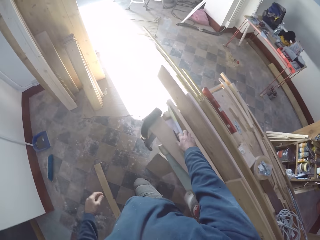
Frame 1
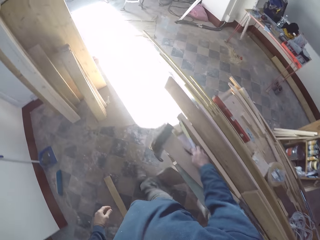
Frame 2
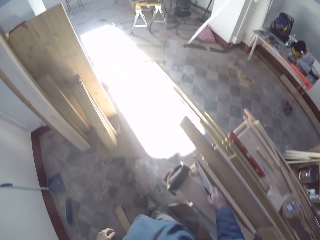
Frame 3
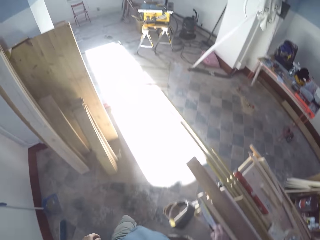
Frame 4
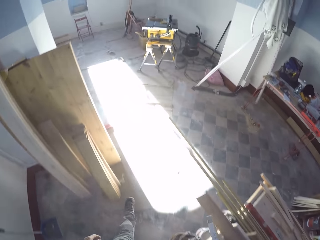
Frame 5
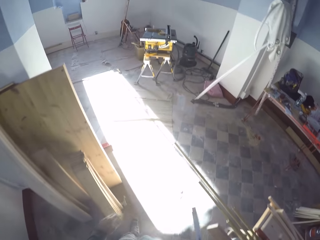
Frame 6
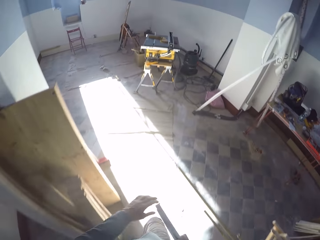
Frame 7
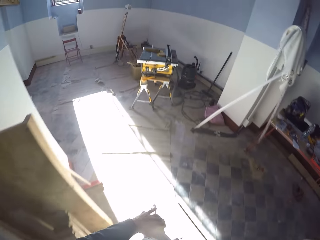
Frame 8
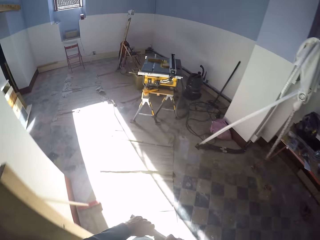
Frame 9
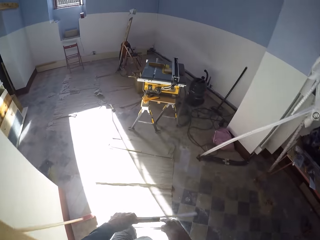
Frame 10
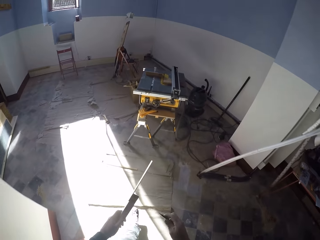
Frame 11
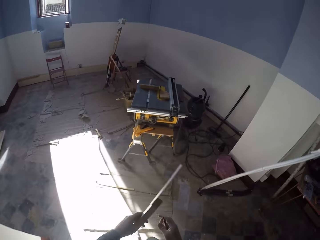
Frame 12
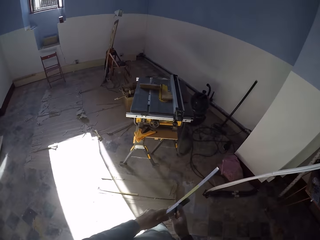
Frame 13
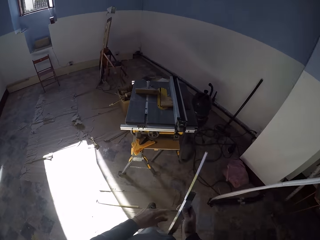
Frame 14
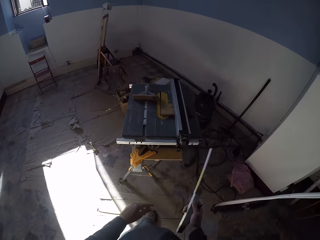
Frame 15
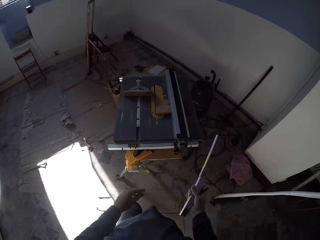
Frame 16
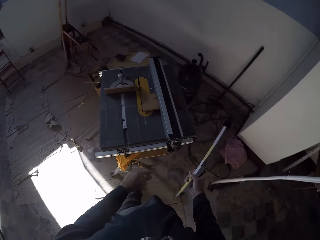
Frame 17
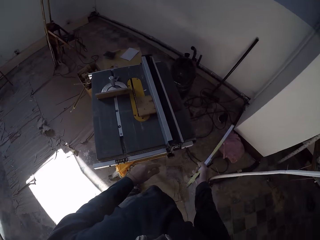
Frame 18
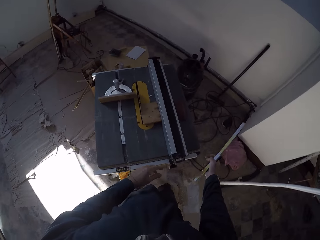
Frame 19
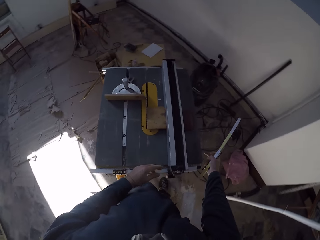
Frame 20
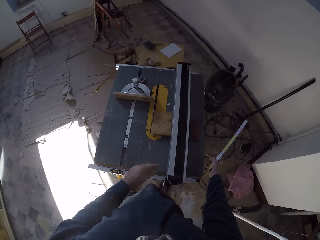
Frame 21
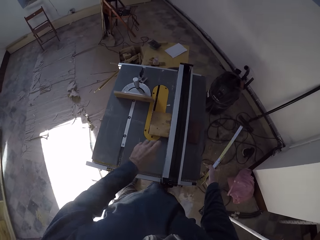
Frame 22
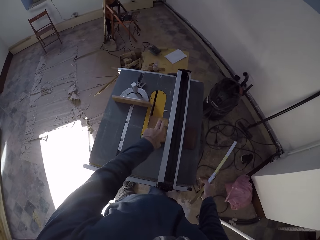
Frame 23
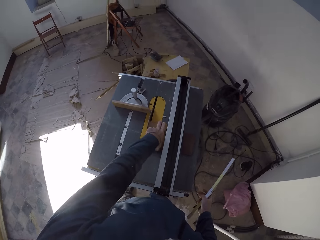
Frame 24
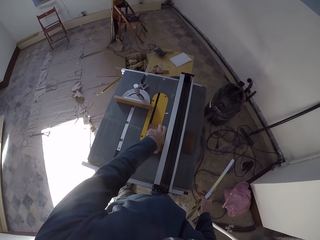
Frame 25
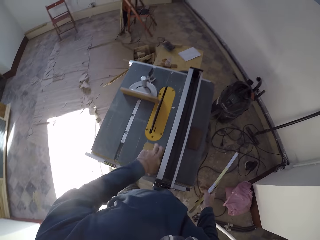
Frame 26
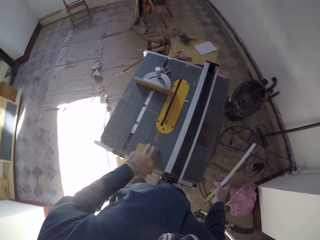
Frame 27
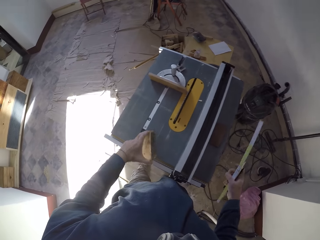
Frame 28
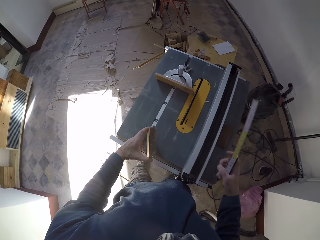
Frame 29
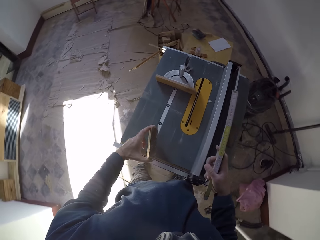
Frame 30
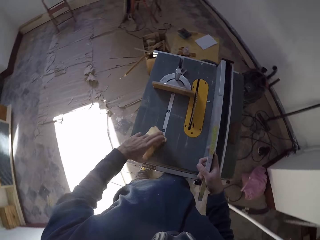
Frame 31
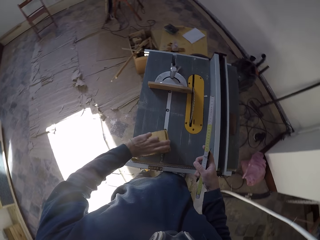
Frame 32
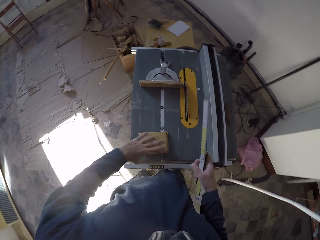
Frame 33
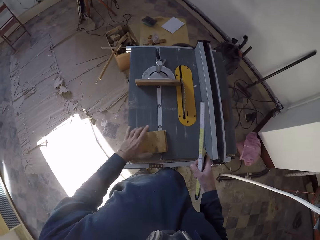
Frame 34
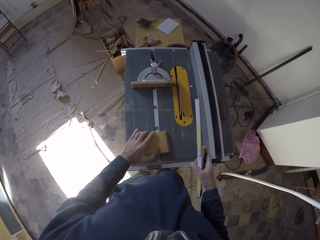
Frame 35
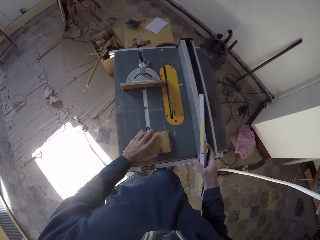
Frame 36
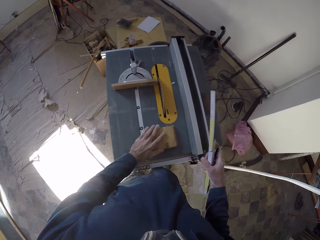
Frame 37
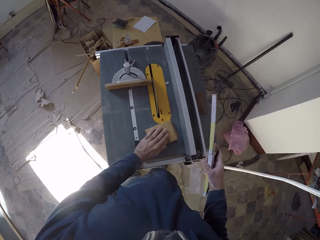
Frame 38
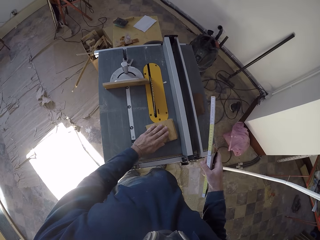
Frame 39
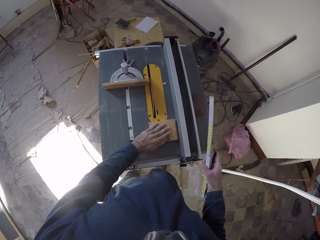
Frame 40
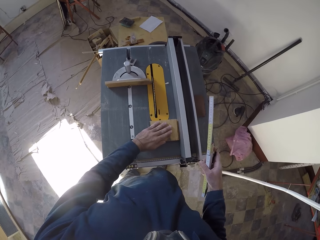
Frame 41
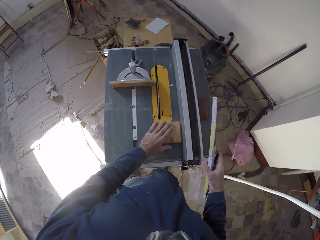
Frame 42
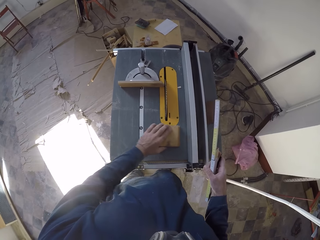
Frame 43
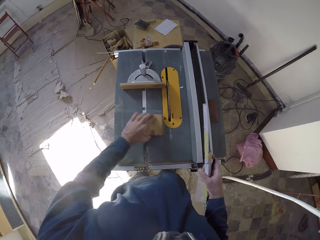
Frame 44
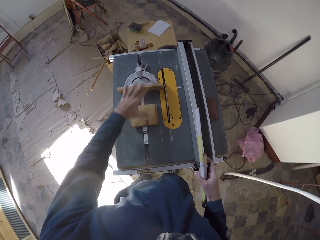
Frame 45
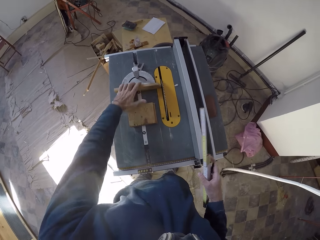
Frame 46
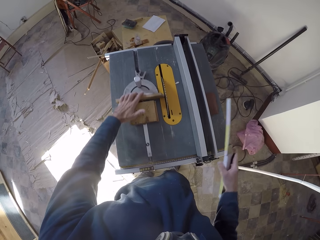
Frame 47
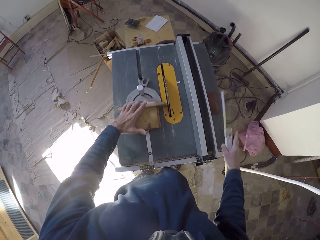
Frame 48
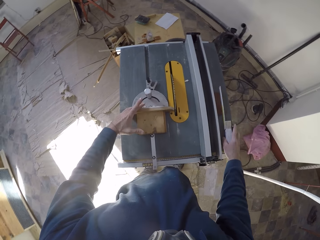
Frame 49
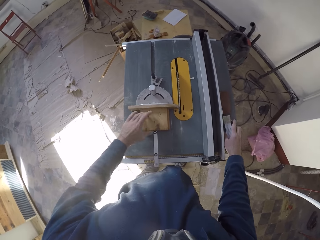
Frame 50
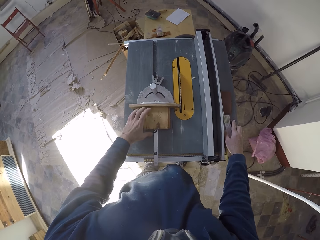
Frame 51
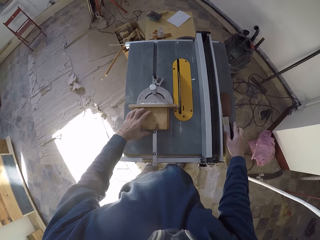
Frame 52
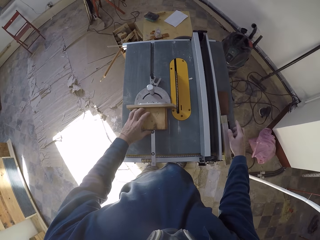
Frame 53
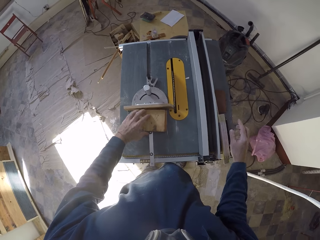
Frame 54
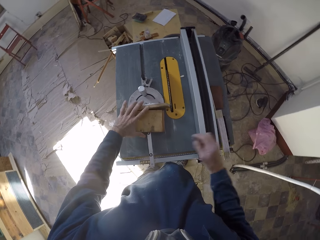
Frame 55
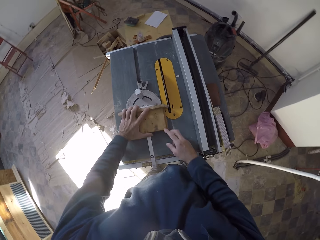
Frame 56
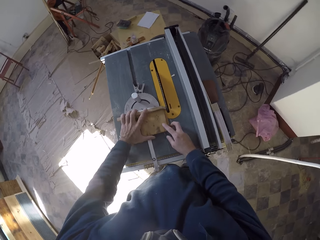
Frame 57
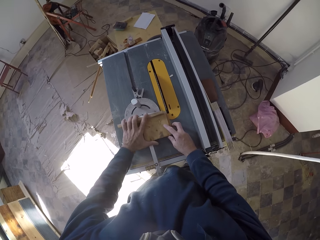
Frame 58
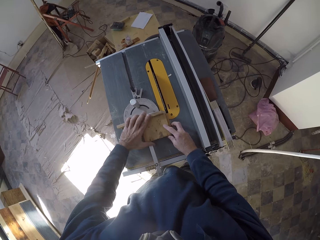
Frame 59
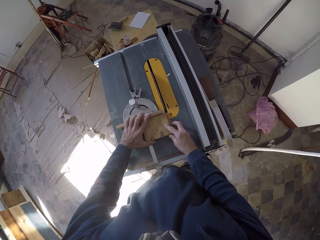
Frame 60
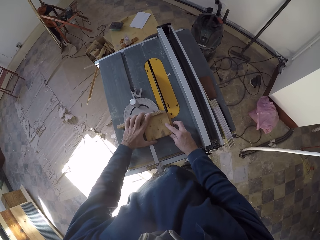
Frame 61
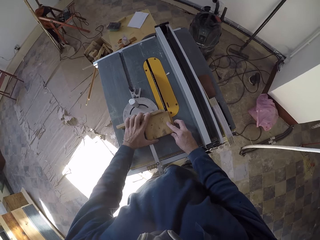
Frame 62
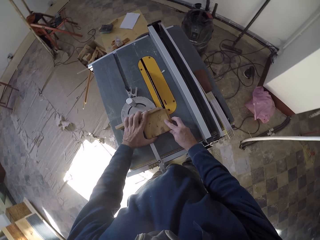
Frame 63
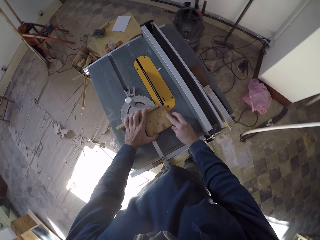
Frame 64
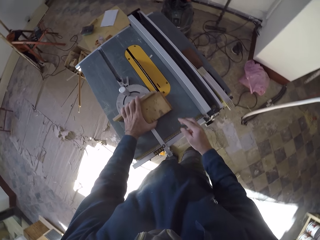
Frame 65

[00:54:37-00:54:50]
The camera wearer picks up a folding rule from the table with his right hand. He walks to the table saw. He passes the folding rule in his right hand to his left hand. He passes the folding rule in his left hand to his right hand. He picks up a plank of wood from the table saw with his left hand. He places the plank of wood in his left hand on the table saw. He moves the plank of wood on the table saw with his left hand. He moves the mitre gauge of the table saw with his left hand. He adjusts the working machine. He places the folding rule in his right hand on the table saw. He adjusts the plank of wood on the table saw with his hands.

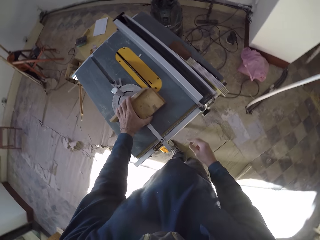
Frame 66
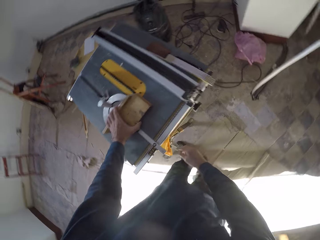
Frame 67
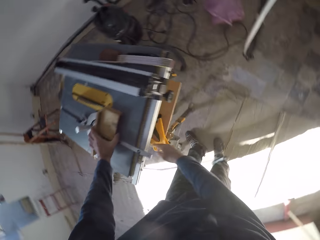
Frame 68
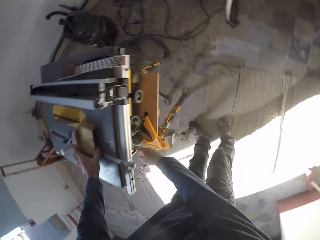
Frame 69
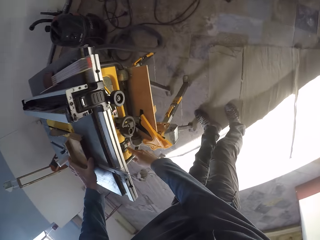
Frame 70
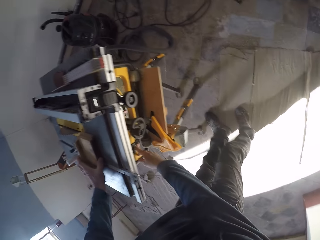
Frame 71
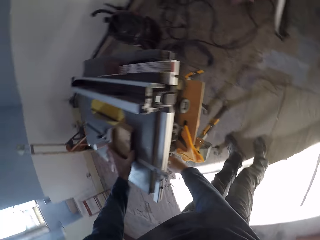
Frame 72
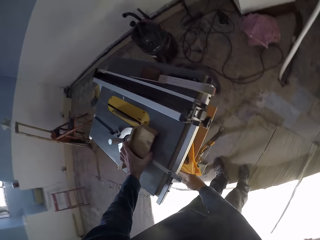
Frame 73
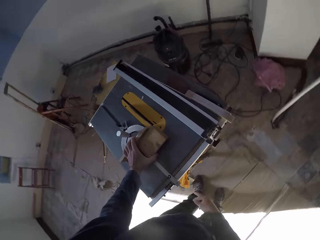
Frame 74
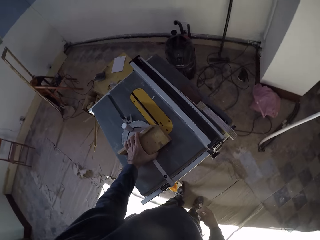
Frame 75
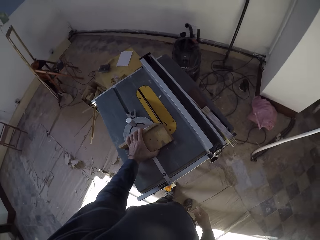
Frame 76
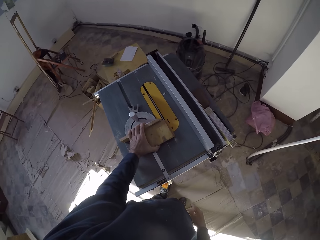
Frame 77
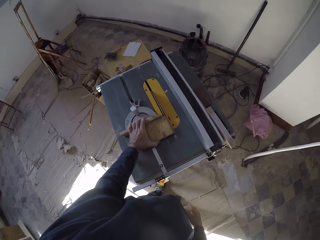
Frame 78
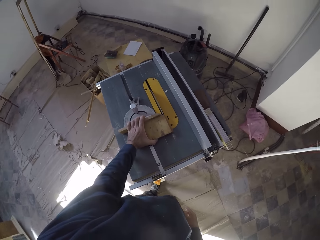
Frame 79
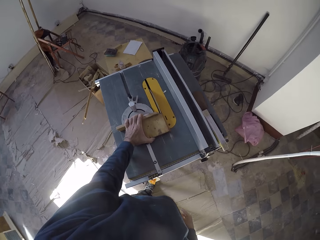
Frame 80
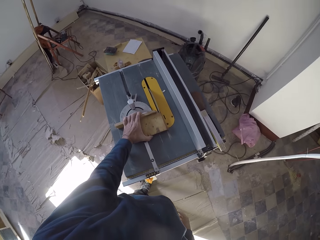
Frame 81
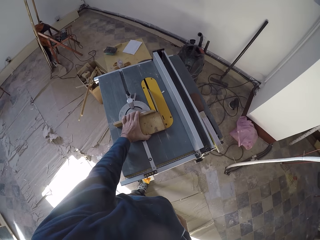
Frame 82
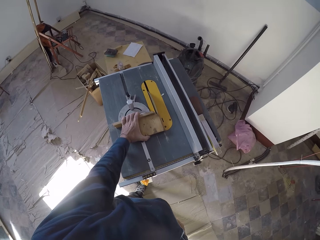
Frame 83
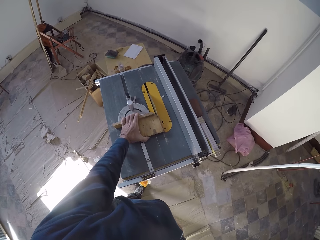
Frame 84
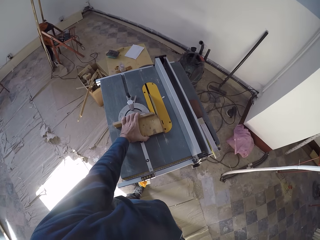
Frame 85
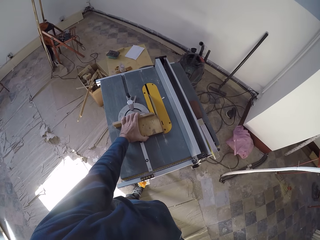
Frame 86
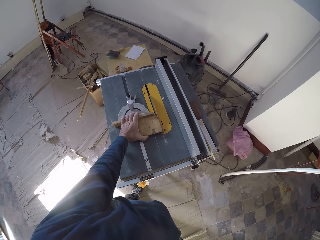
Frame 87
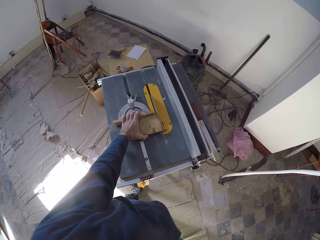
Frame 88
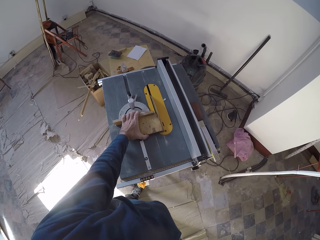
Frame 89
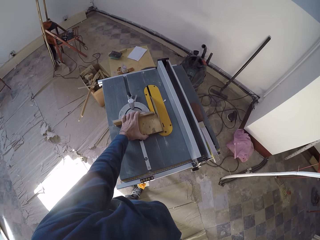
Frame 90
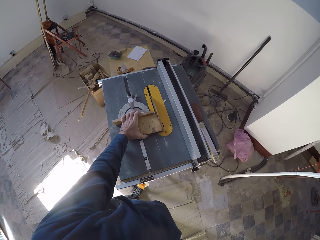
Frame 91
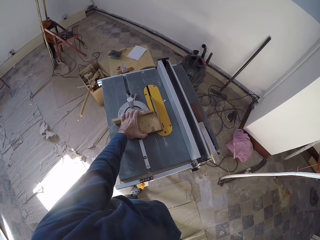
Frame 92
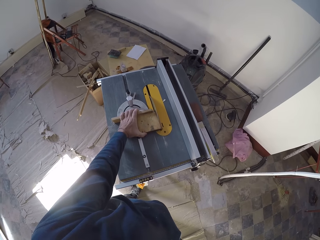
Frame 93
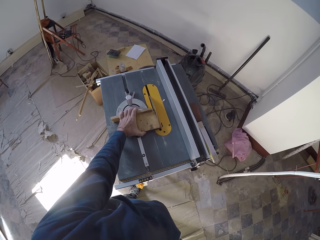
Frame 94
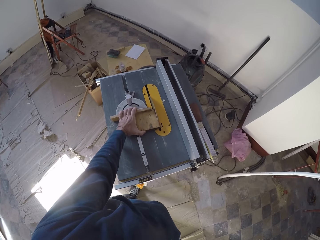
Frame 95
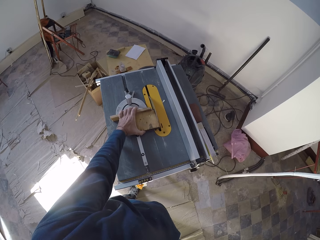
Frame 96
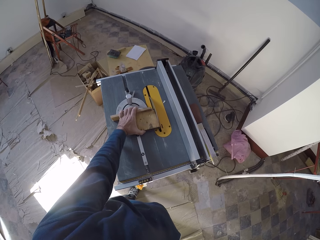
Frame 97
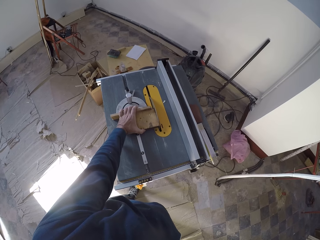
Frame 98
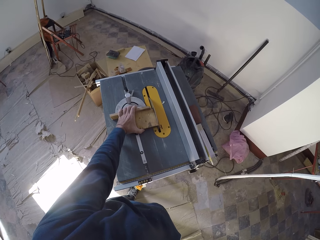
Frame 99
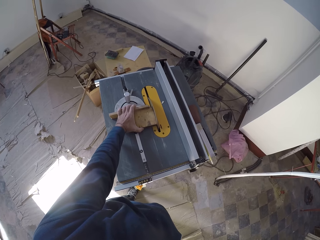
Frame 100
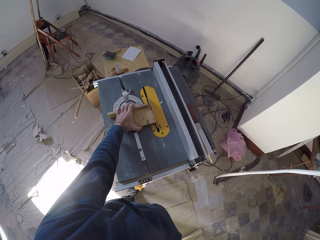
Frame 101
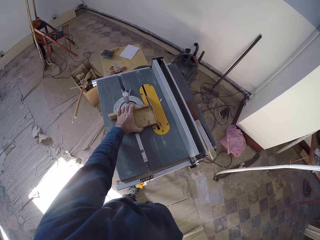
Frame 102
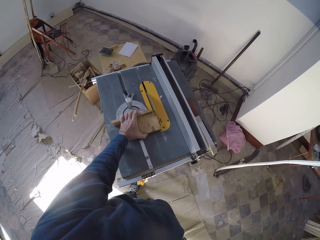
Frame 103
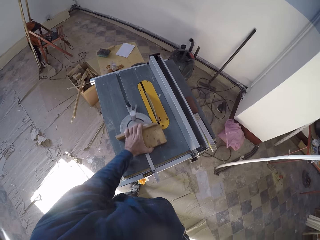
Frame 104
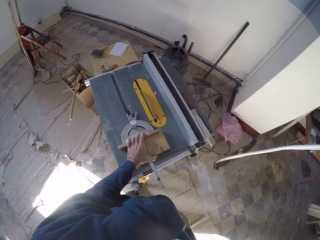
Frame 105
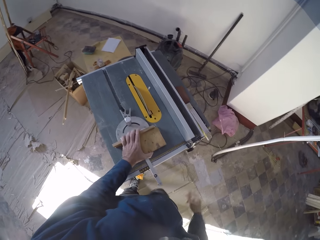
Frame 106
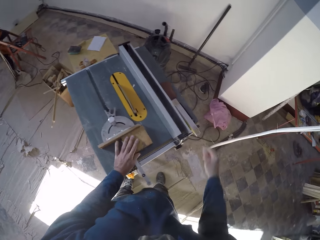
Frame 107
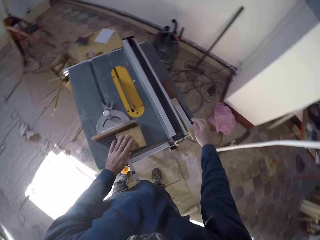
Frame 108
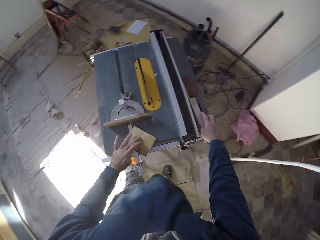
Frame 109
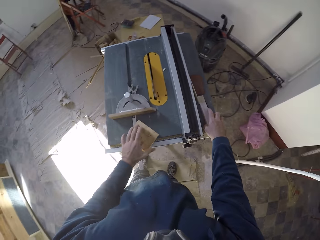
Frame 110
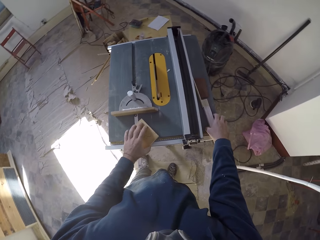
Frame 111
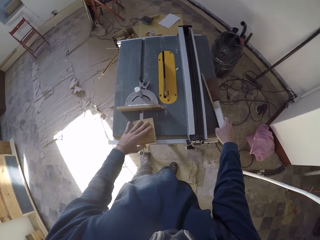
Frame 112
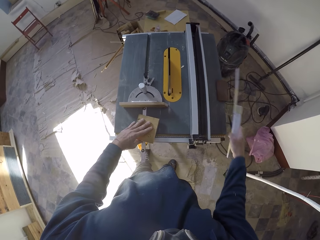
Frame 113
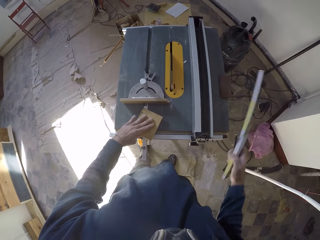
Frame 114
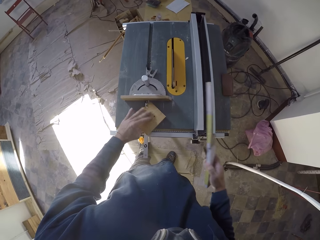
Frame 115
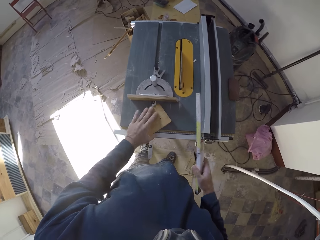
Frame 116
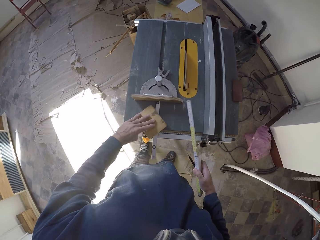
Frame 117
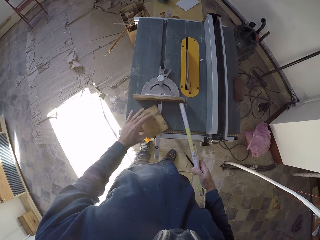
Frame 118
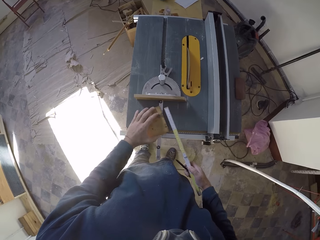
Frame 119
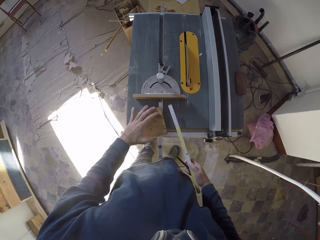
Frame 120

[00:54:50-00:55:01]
The camera wearer presses the power button on the table saw with his right hand. He cuts the wood plank in his left hand with the table saw blade. He moves the plank of wood on the table saw with his left hand. He picks up the folding rule from the table saw with his right hand.
